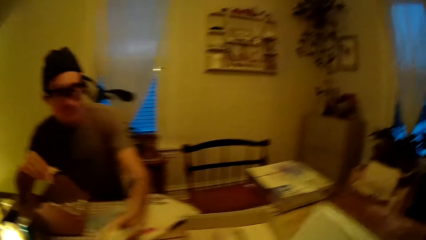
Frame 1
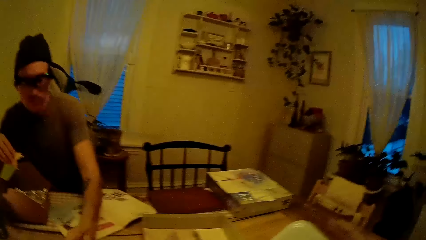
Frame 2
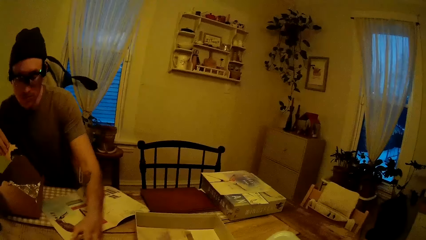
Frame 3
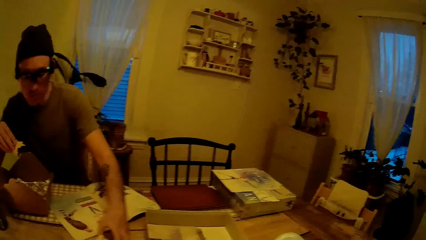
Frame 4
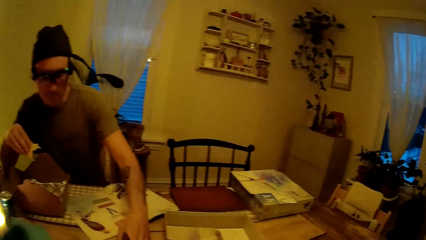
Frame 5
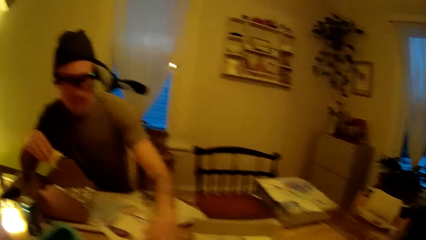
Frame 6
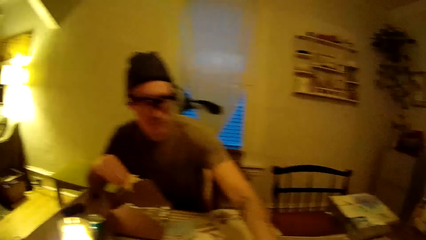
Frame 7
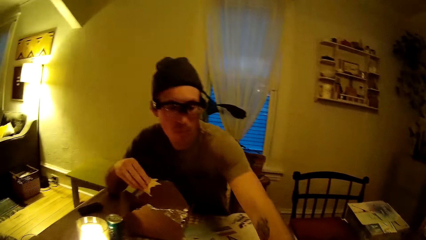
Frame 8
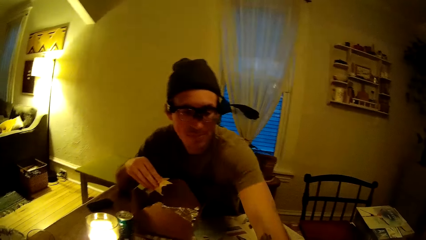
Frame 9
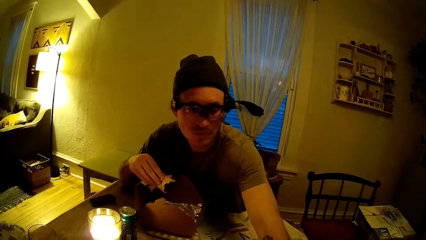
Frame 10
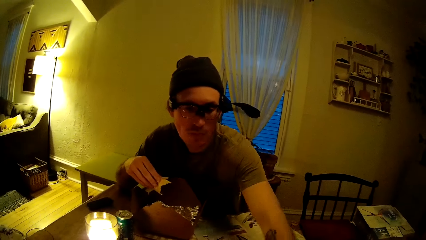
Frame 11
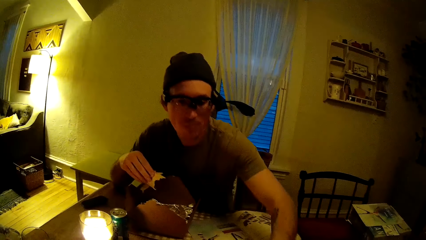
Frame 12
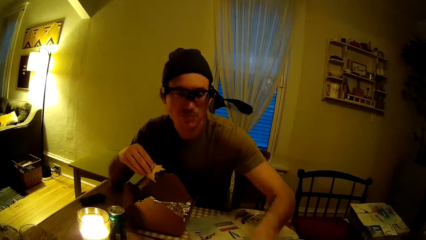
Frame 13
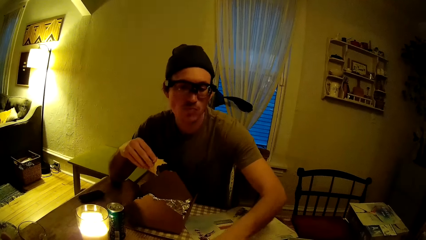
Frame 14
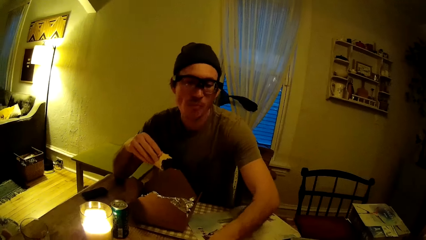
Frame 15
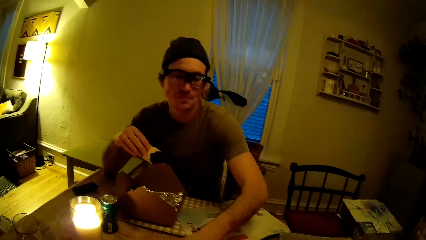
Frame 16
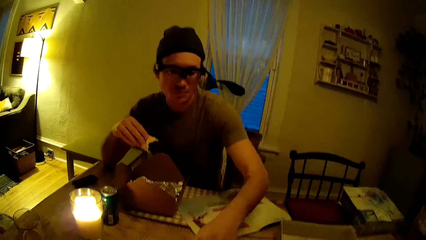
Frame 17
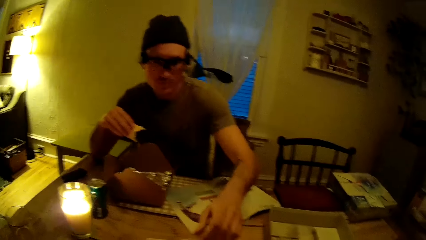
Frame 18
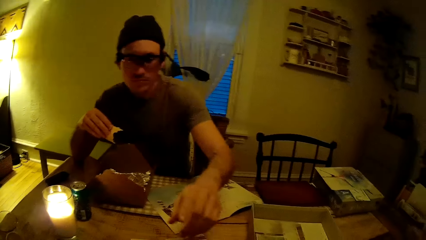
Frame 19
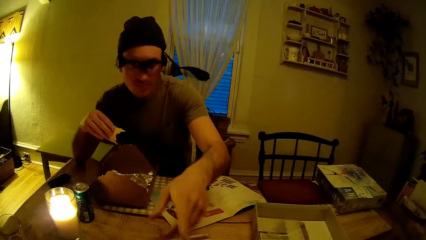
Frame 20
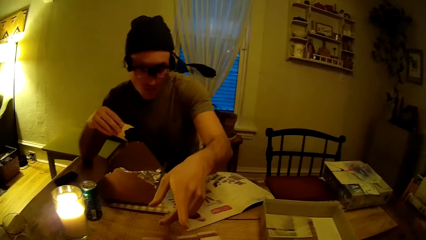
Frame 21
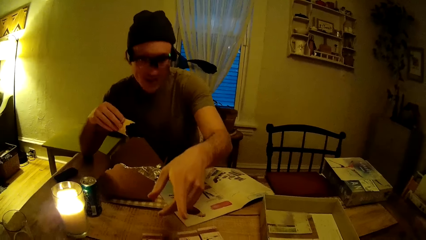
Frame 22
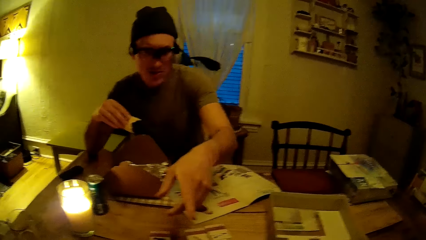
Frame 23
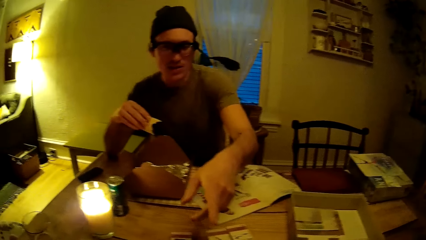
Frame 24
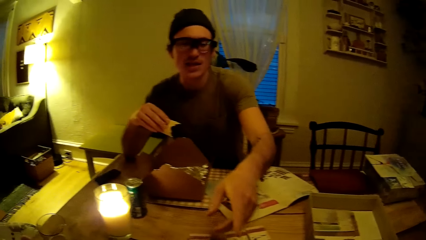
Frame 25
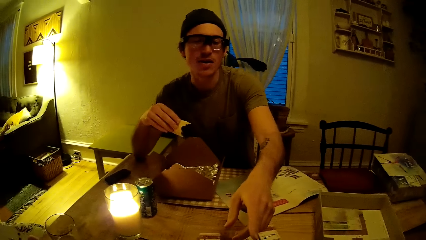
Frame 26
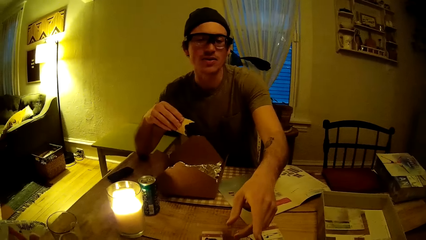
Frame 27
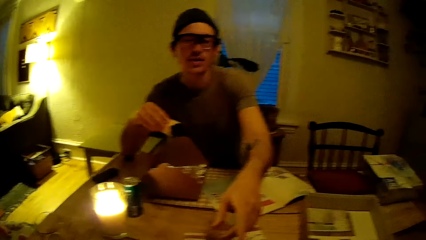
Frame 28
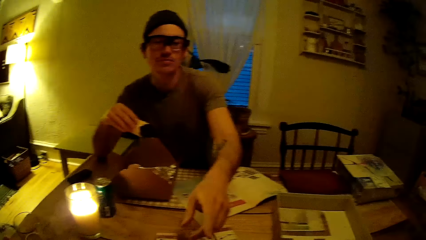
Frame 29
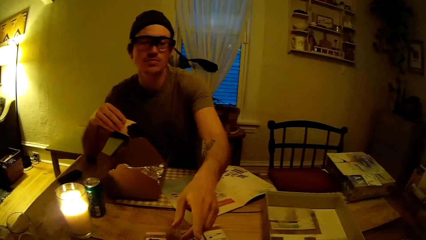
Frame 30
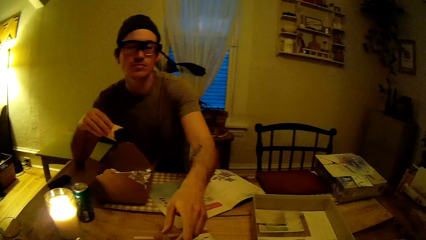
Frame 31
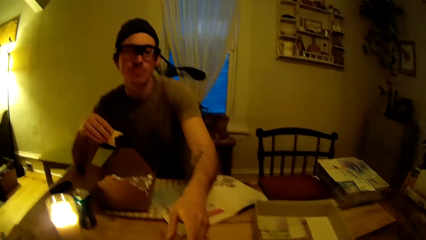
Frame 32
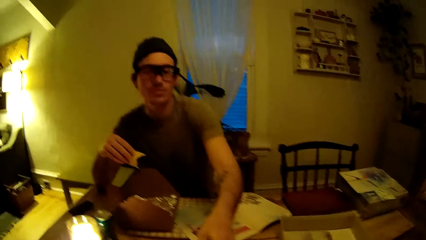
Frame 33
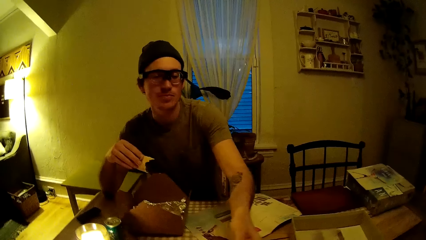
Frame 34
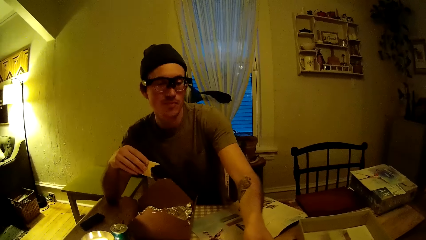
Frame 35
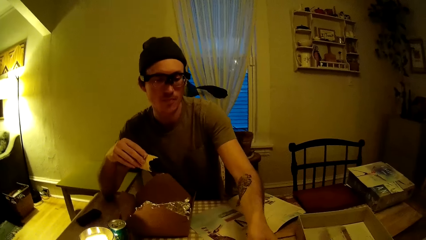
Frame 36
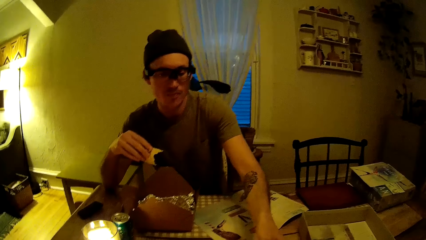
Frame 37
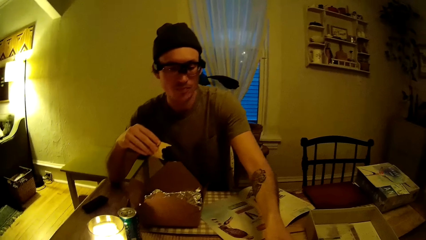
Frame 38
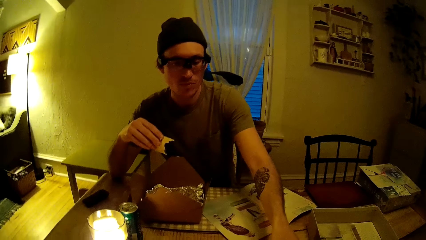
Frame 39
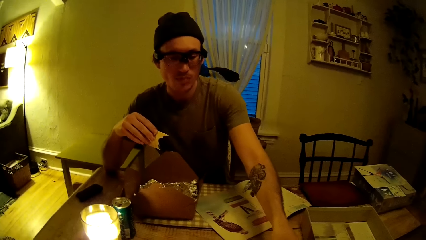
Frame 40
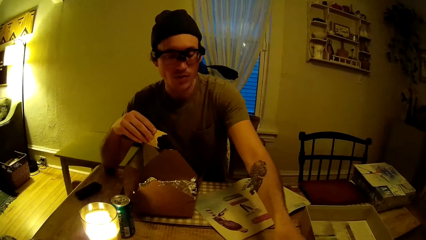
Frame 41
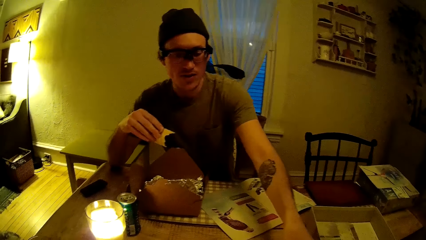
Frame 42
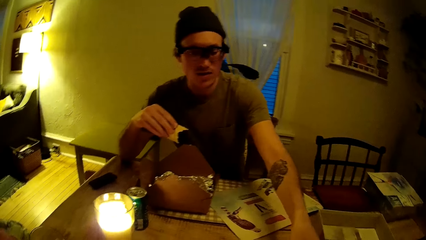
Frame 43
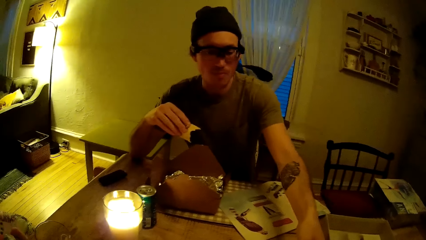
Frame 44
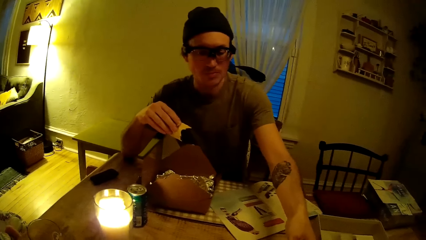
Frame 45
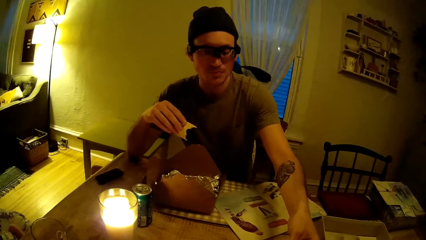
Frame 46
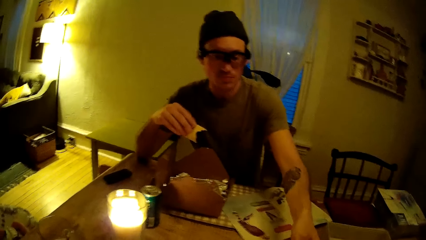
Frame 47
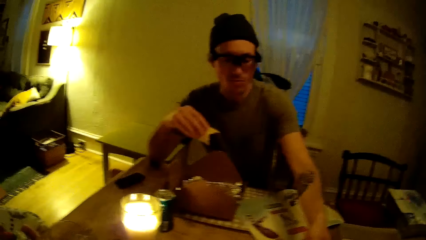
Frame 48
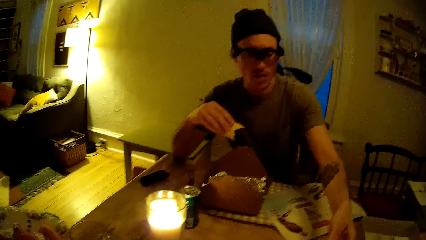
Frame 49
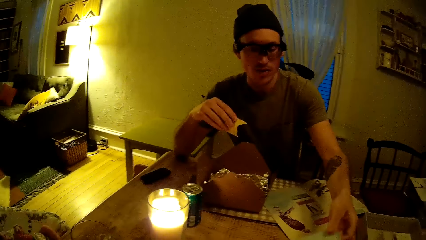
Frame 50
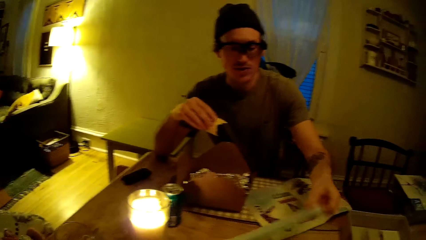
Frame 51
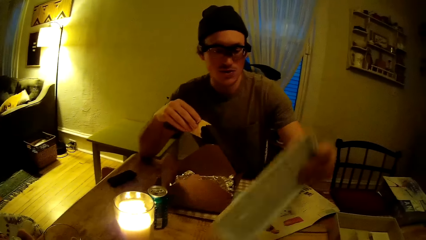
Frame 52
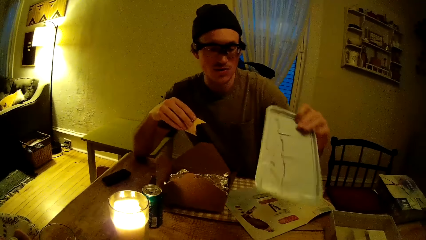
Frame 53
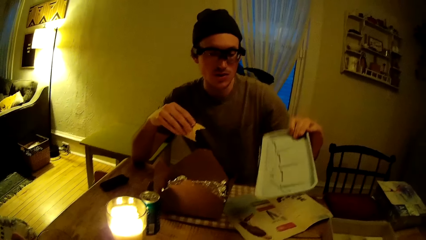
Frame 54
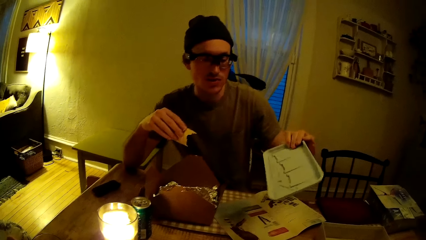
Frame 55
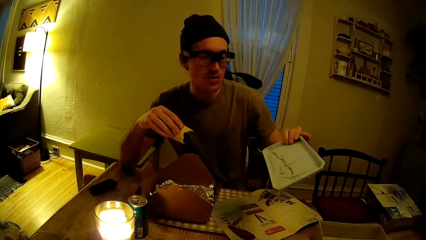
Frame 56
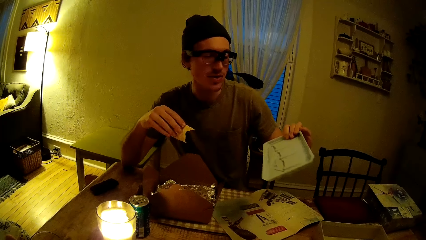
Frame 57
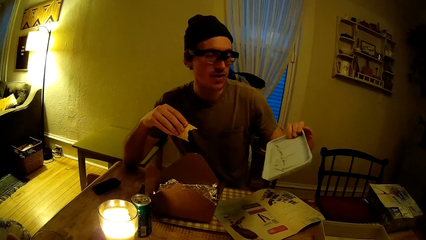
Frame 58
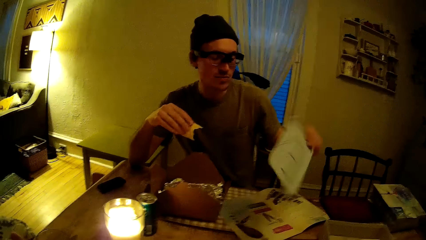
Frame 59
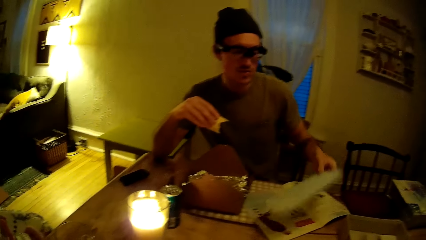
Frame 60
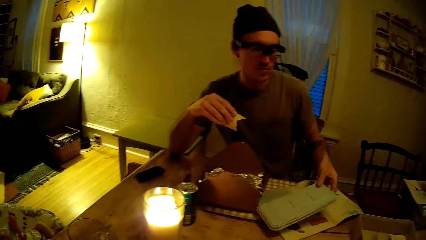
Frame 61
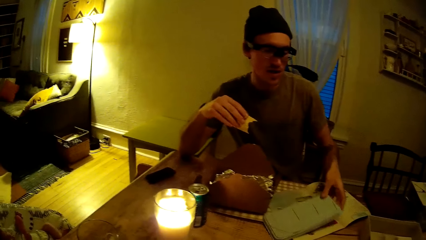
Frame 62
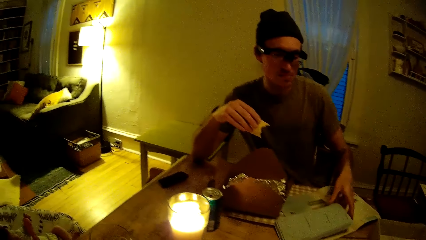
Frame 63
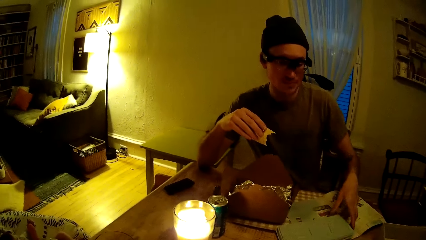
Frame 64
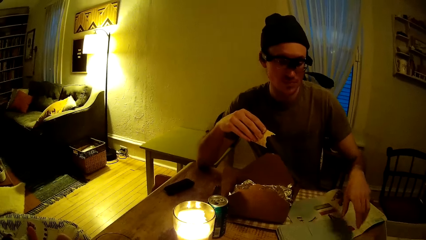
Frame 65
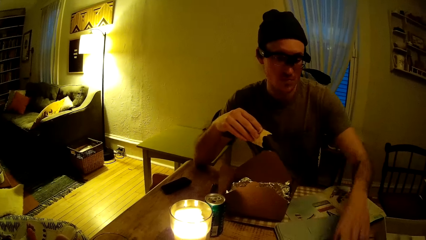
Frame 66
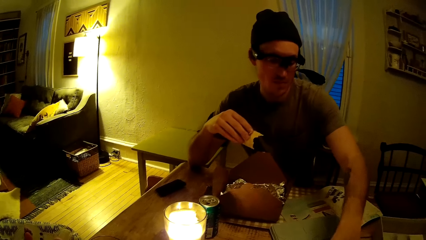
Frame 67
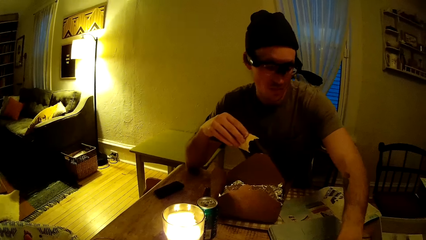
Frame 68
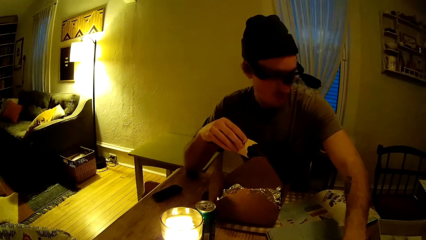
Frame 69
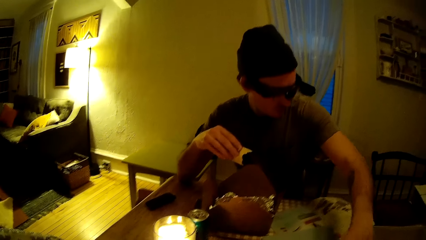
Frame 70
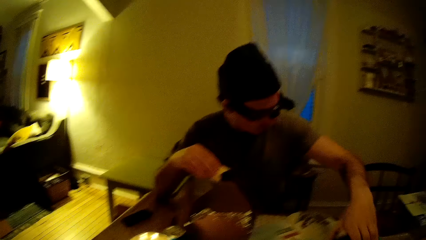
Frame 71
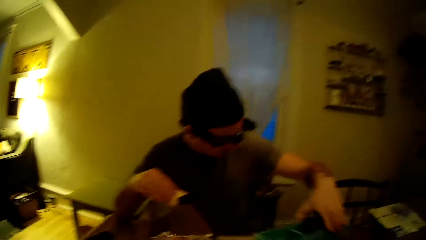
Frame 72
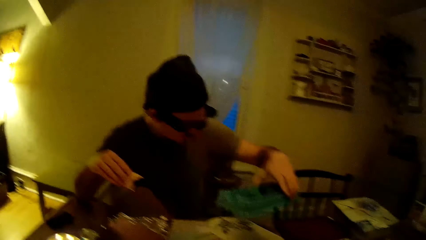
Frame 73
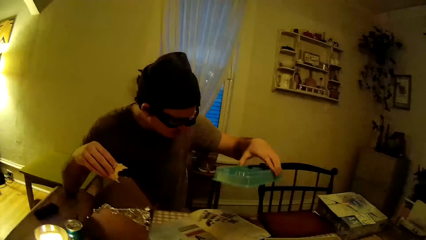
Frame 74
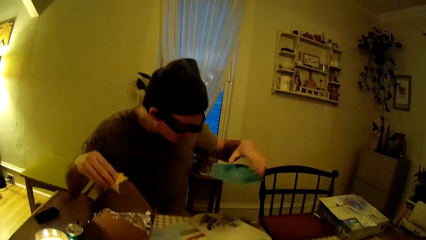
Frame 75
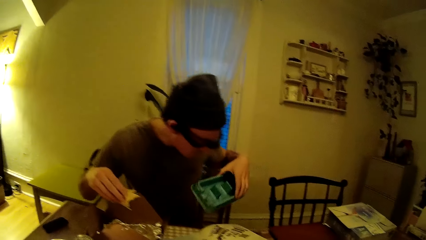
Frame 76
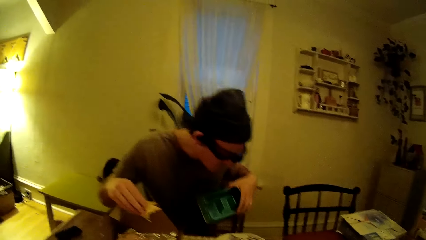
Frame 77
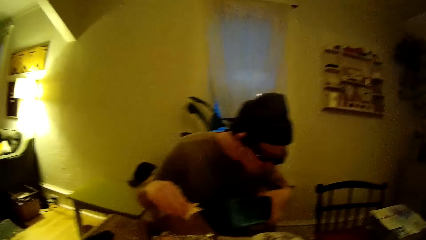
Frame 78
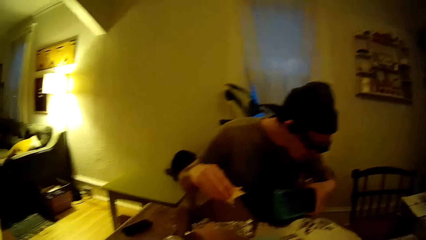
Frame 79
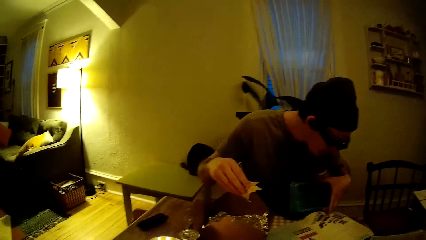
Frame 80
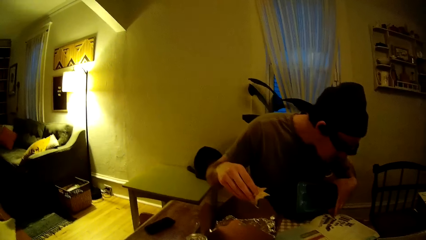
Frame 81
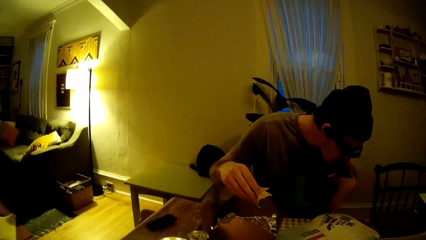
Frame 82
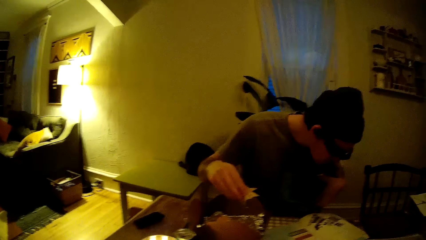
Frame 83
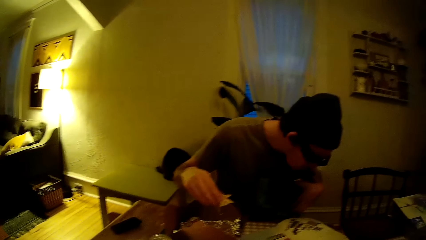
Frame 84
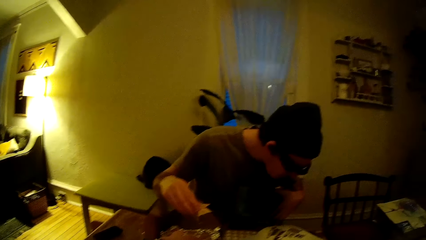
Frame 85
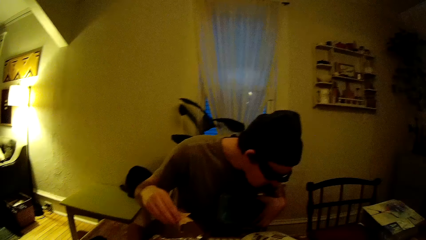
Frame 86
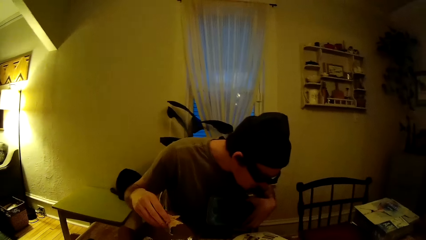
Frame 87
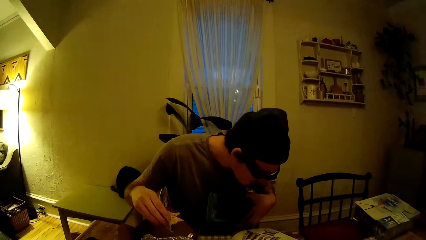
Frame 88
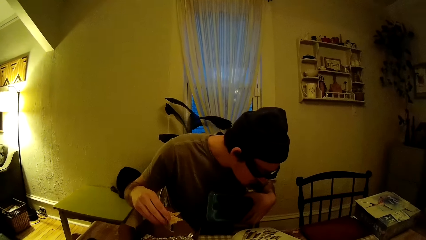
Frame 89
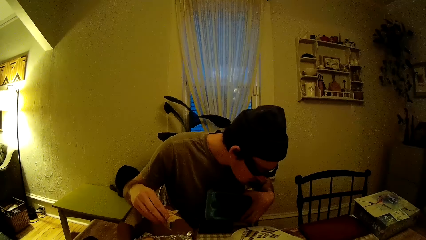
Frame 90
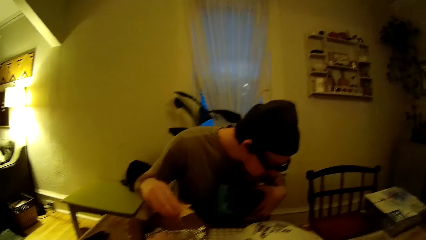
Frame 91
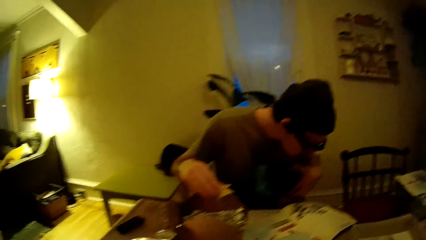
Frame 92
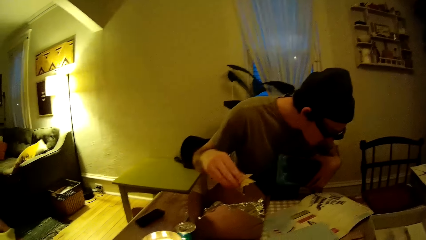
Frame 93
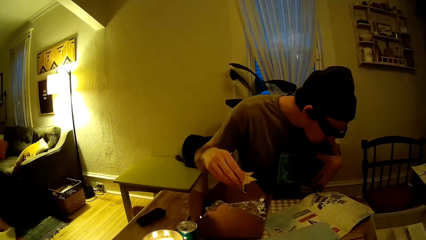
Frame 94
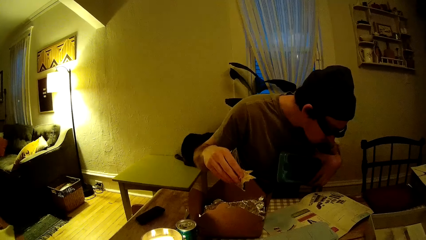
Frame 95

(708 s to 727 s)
The man drops the piece of wood in his left hand on the table. He makes a hand gesture. He picks up a tray from the table with his left hand and drops the tray in his left hand on the table. He picks up a green tray from the table with his left hand, holds something, and reads a game manual.
